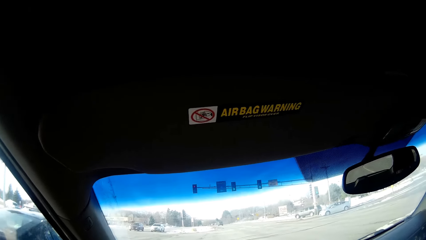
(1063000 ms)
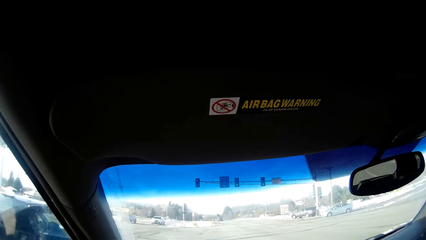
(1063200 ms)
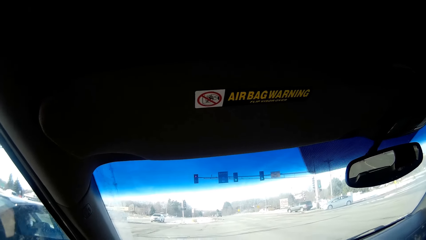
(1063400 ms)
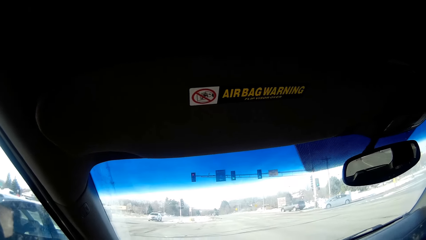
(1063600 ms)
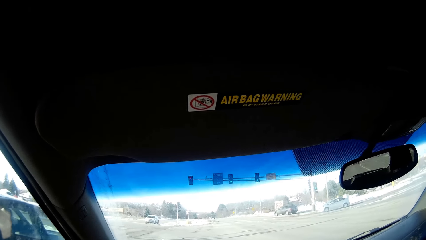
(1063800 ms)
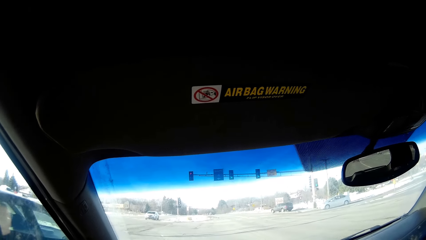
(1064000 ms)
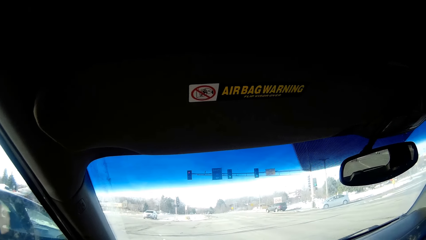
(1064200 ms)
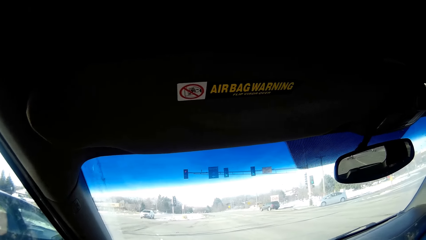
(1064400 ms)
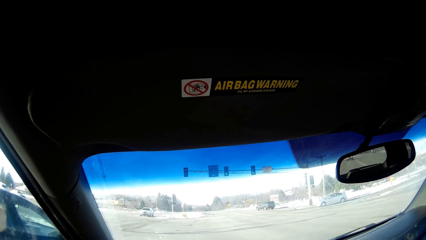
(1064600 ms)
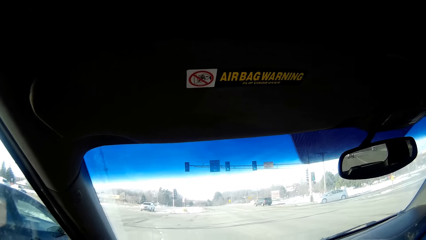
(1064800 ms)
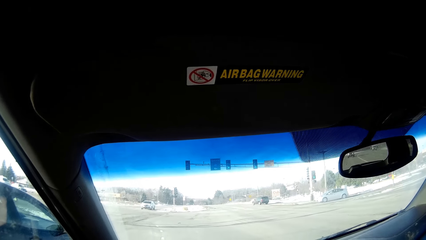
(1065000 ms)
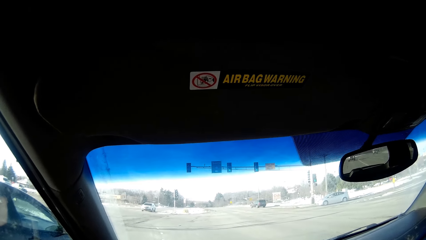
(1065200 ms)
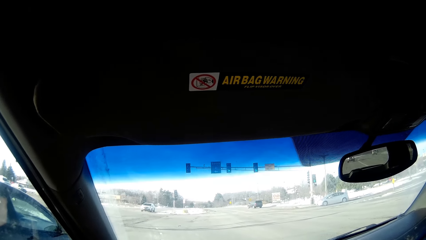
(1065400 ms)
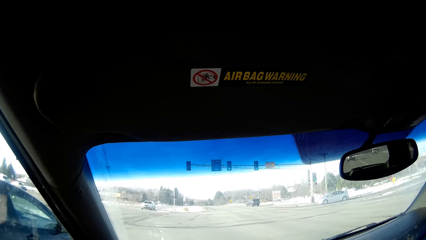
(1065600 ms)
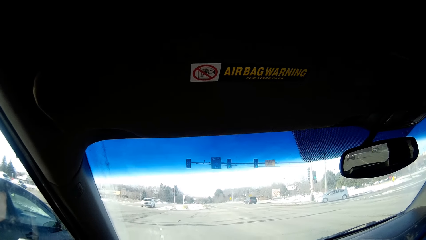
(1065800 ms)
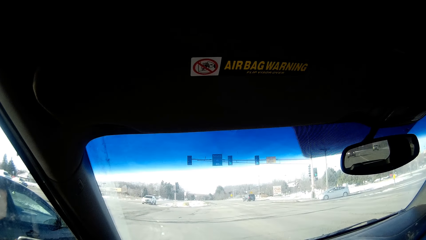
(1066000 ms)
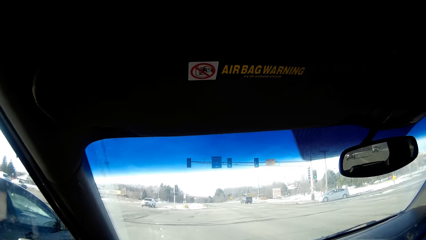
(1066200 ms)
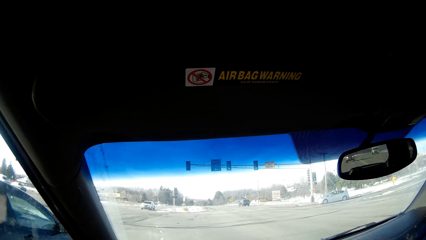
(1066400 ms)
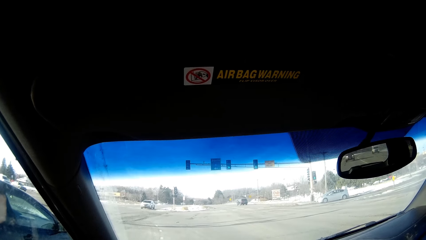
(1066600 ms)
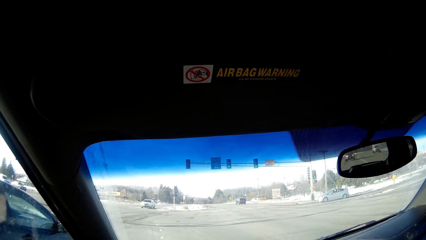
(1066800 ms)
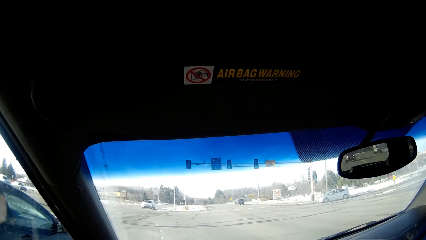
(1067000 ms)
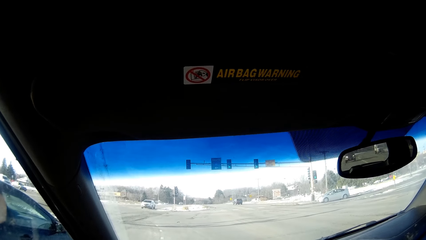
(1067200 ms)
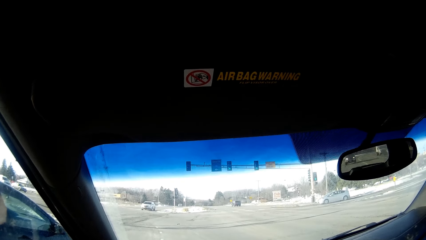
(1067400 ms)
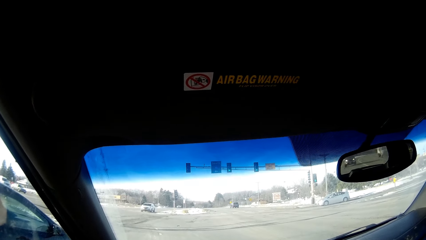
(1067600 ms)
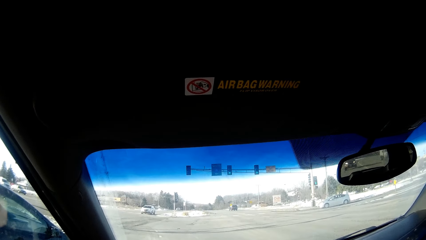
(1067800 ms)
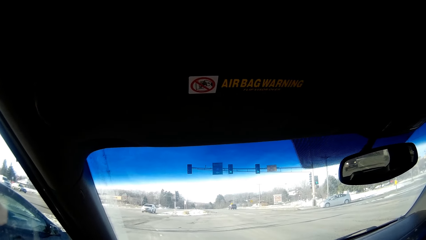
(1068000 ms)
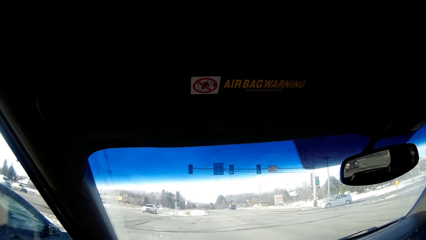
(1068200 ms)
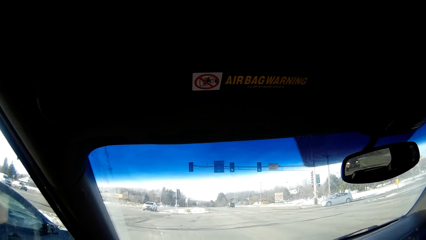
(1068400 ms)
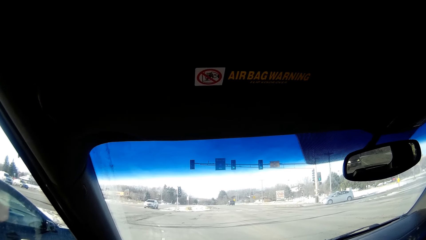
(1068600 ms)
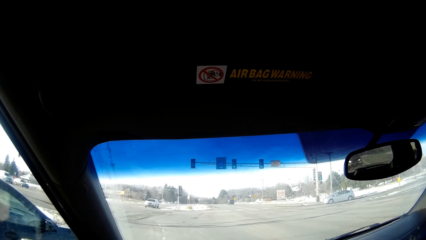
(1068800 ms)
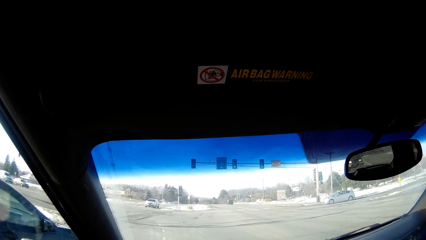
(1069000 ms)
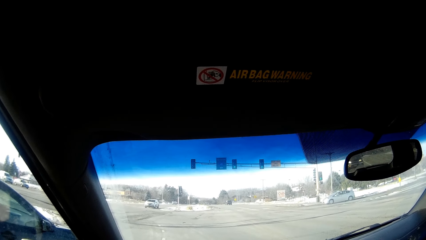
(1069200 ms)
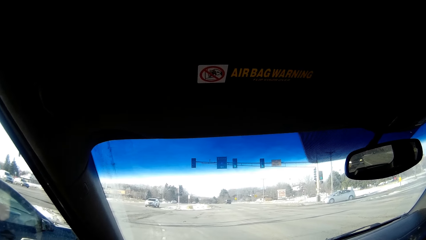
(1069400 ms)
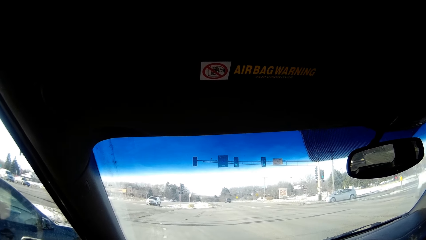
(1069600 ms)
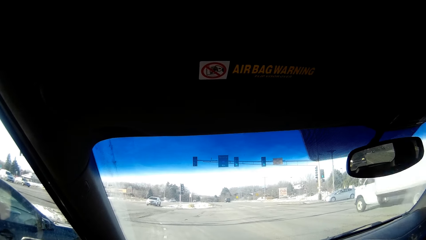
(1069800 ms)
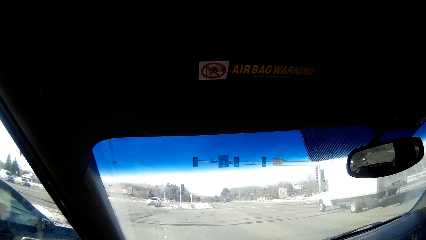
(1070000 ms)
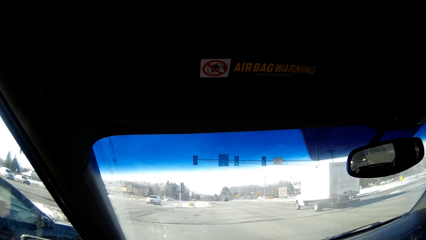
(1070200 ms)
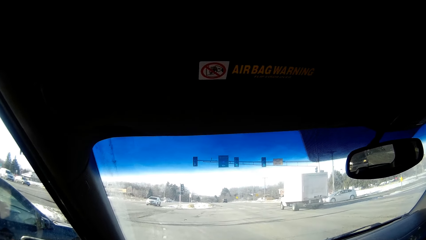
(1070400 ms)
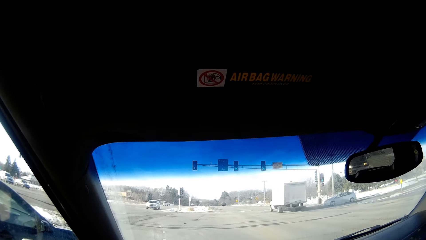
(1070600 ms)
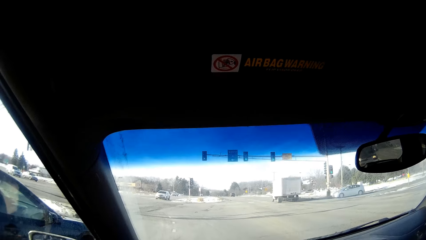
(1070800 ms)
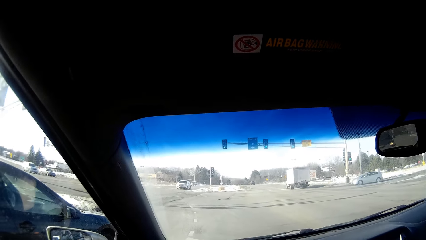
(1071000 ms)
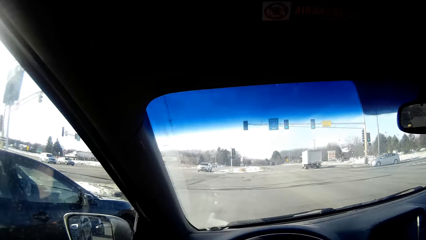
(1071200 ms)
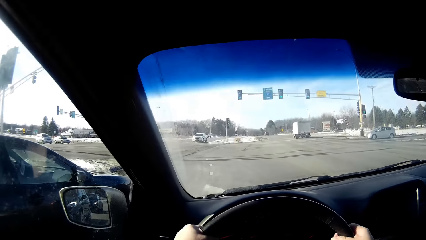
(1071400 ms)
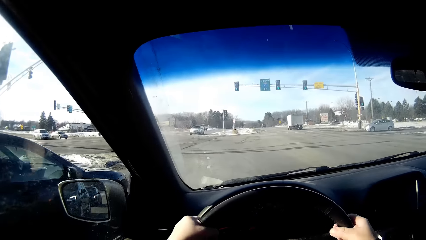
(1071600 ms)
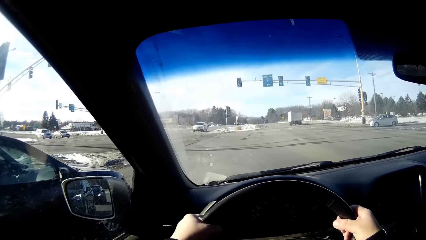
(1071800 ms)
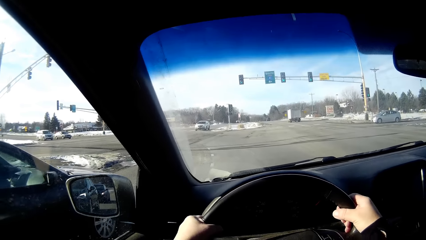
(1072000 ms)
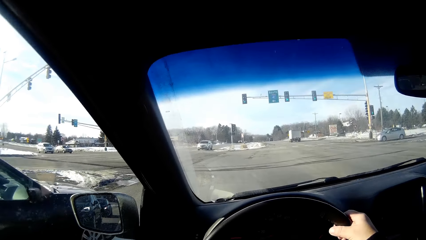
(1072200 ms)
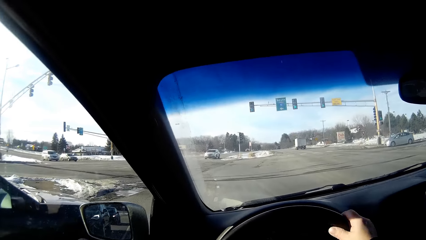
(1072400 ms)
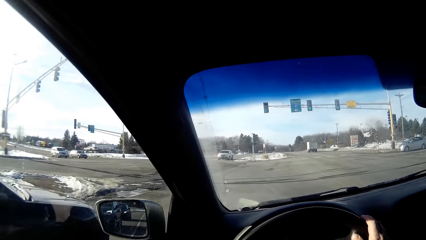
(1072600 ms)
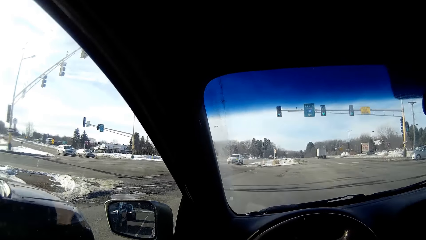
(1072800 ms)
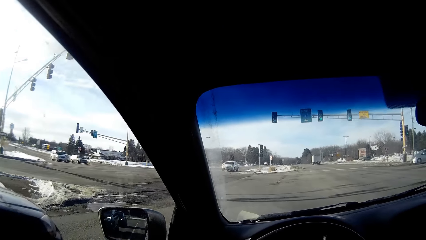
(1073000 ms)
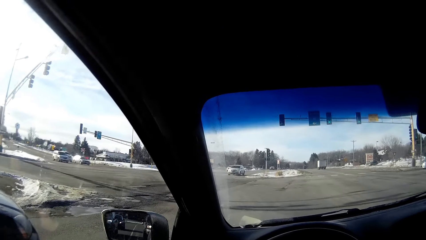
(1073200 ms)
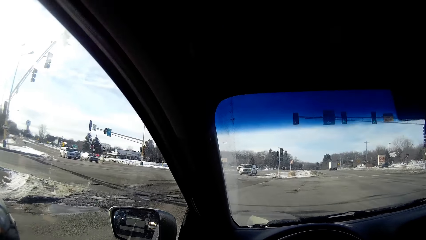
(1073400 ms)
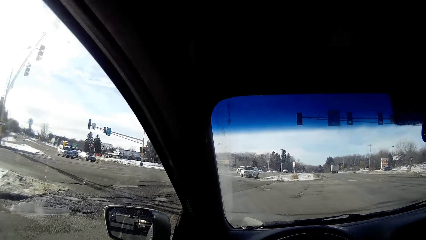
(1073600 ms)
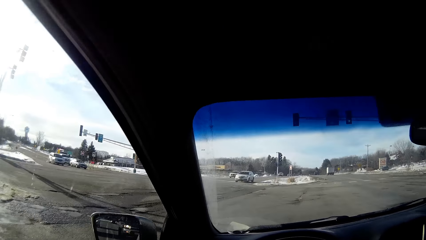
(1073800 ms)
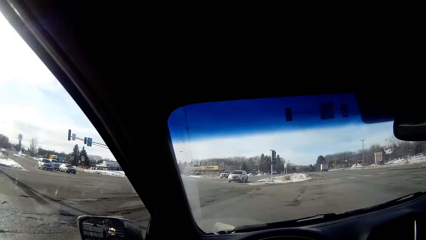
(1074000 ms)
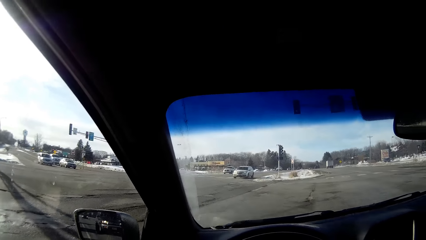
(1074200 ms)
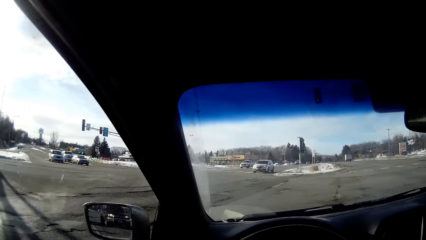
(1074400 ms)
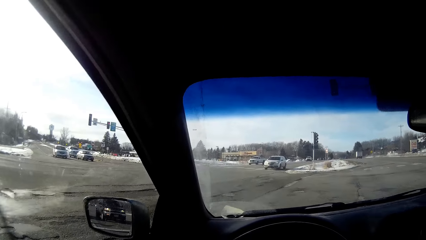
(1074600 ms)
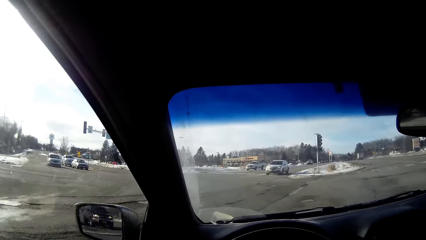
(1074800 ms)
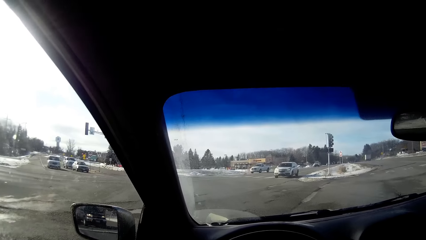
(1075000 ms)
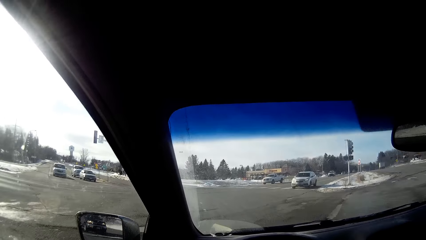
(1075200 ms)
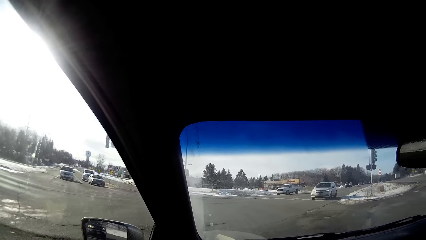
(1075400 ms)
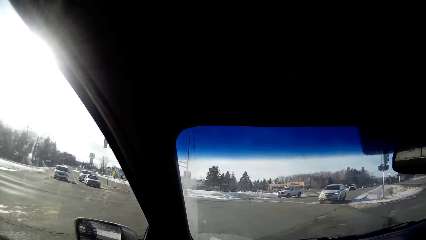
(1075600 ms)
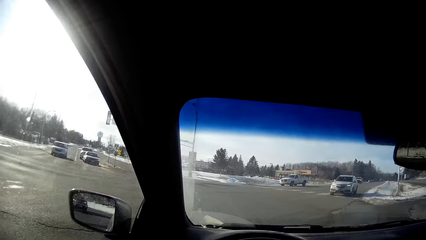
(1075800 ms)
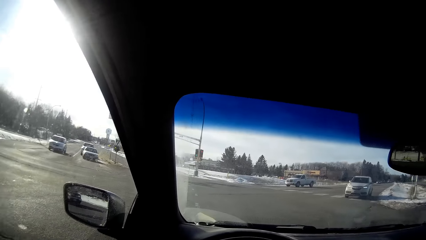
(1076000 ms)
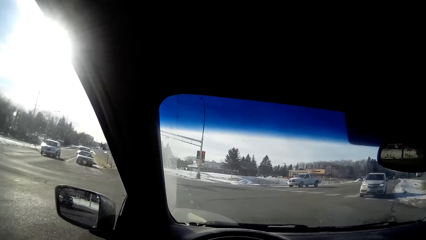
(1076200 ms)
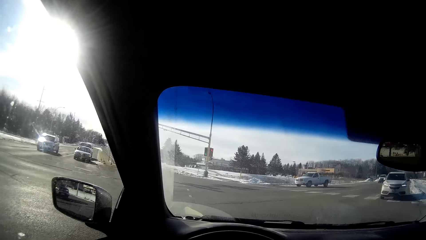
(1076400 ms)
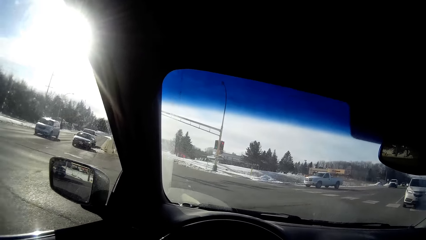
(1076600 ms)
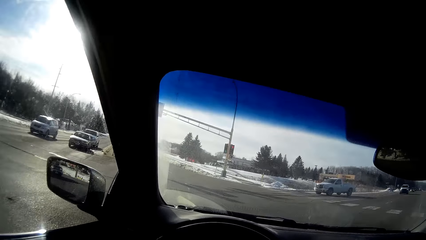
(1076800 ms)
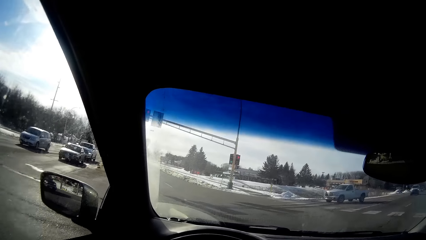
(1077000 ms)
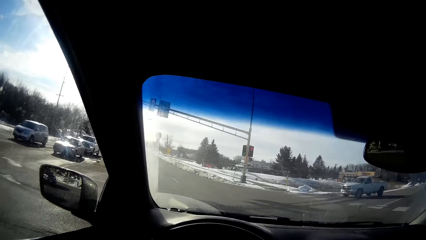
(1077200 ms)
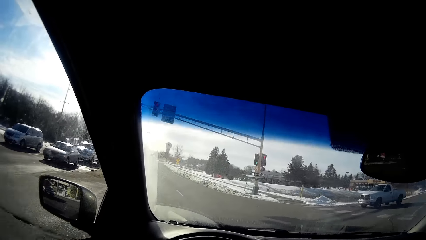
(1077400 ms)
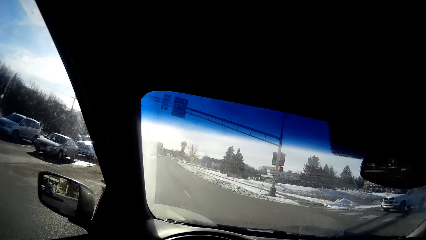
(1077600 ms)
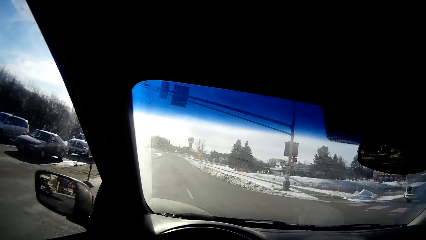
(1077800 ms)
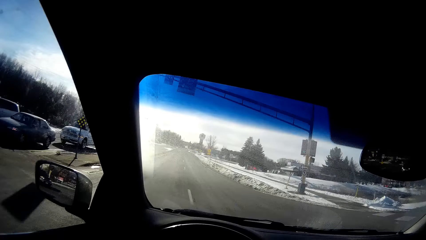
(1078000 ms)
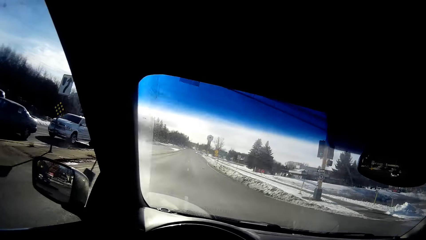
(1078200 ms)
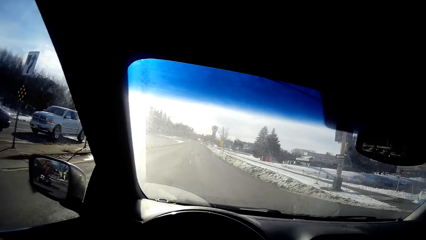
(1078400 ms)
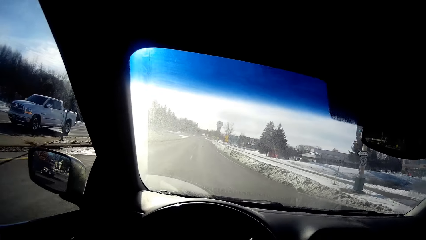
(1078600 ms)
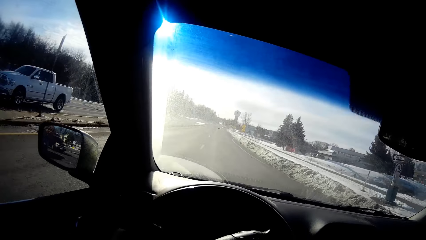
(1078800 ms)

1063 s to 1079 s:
The camera wearer stops driving. They drive the car on the road.
